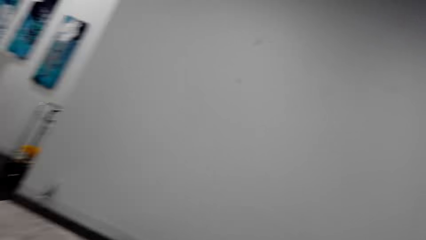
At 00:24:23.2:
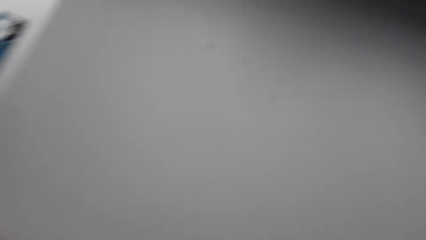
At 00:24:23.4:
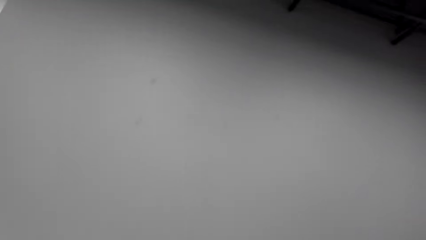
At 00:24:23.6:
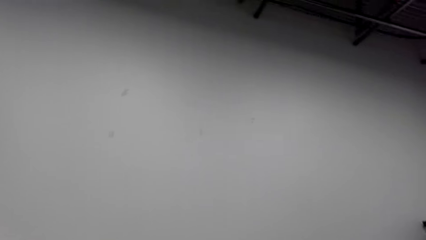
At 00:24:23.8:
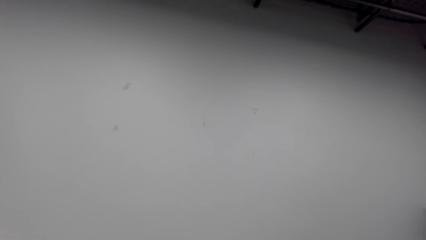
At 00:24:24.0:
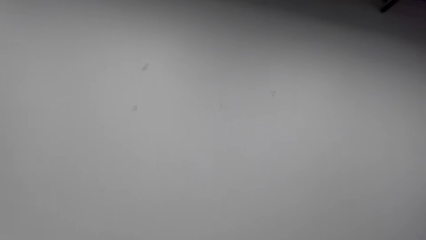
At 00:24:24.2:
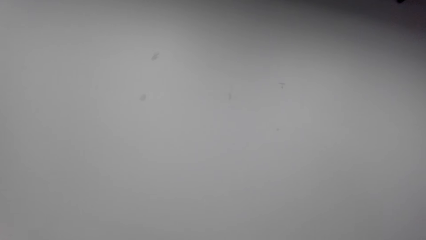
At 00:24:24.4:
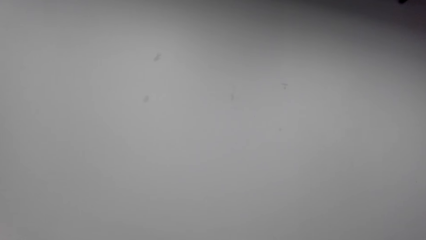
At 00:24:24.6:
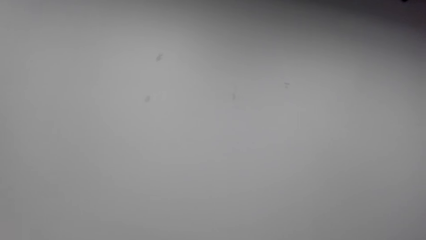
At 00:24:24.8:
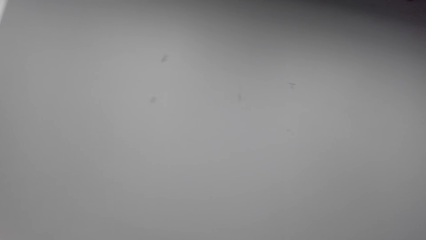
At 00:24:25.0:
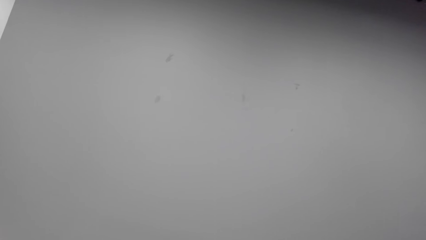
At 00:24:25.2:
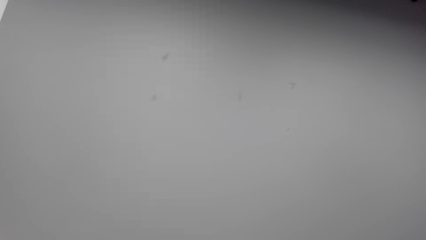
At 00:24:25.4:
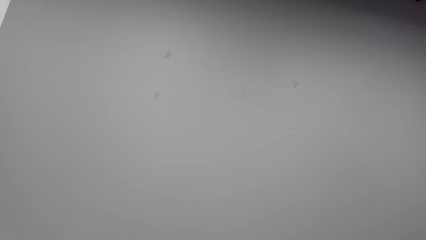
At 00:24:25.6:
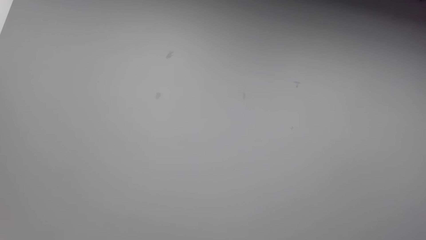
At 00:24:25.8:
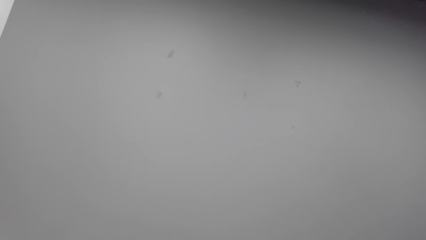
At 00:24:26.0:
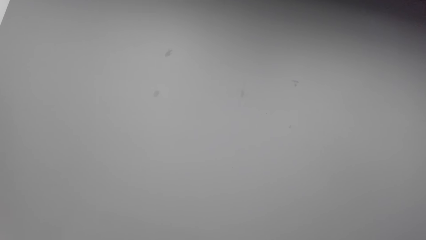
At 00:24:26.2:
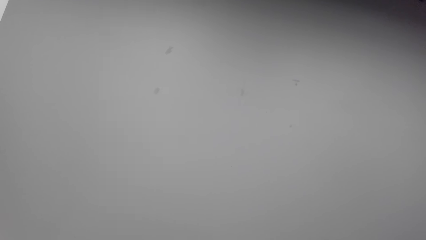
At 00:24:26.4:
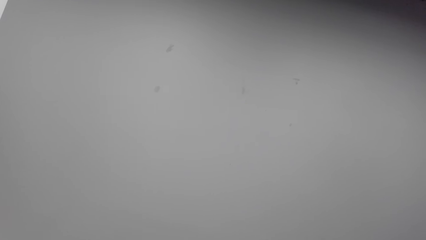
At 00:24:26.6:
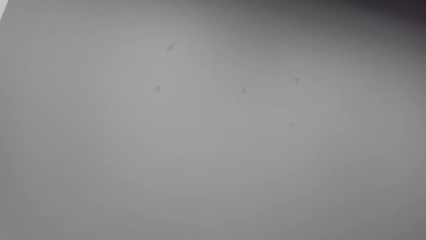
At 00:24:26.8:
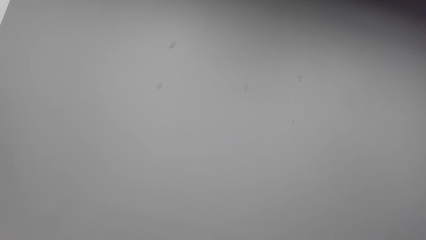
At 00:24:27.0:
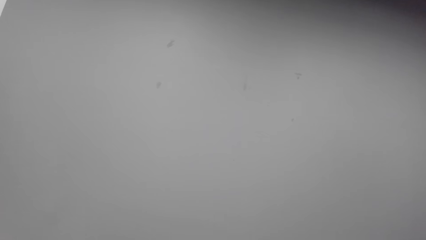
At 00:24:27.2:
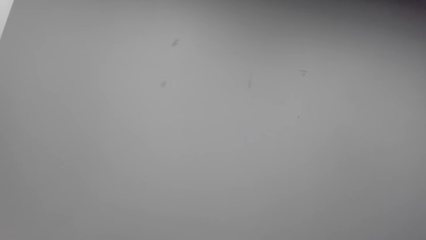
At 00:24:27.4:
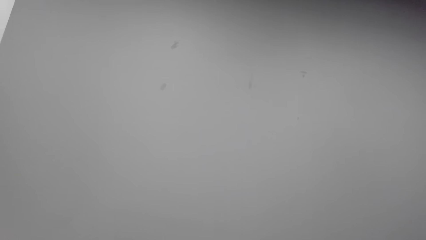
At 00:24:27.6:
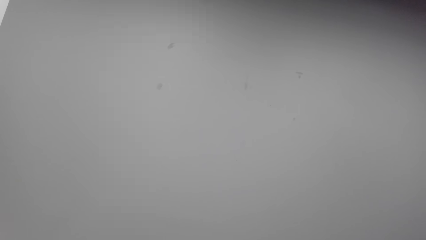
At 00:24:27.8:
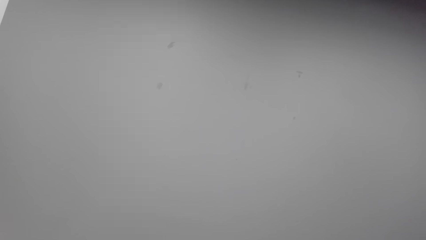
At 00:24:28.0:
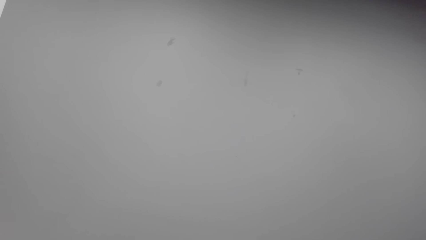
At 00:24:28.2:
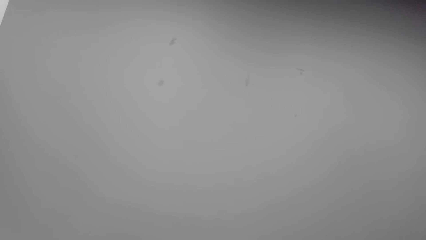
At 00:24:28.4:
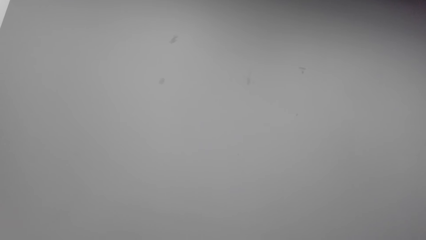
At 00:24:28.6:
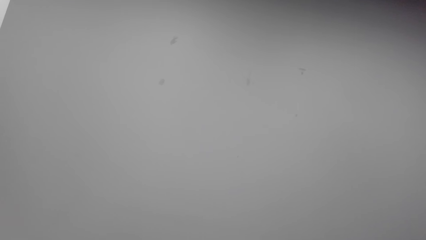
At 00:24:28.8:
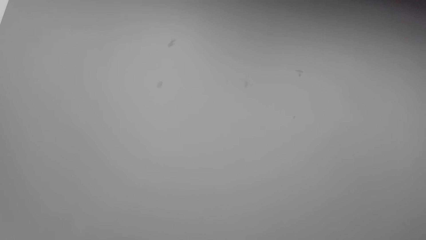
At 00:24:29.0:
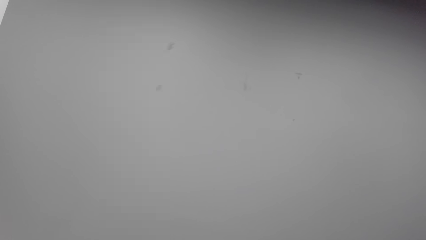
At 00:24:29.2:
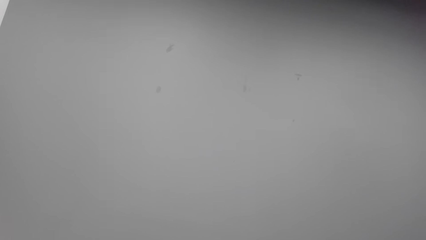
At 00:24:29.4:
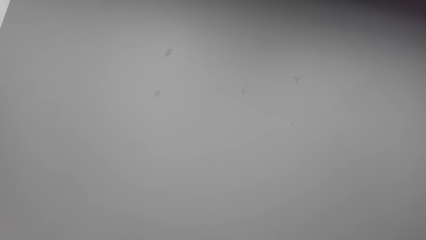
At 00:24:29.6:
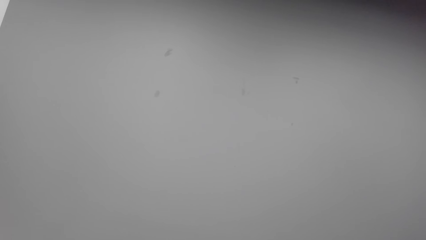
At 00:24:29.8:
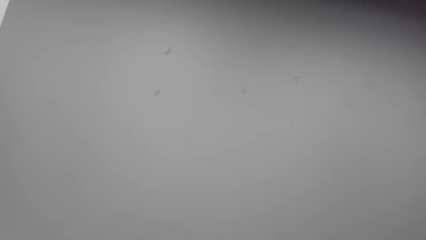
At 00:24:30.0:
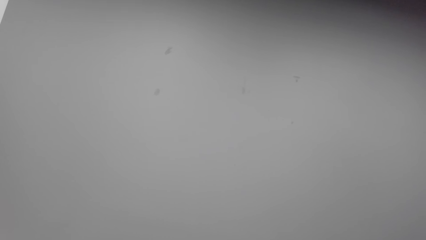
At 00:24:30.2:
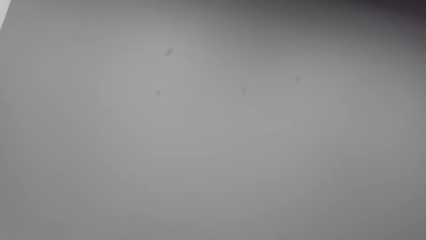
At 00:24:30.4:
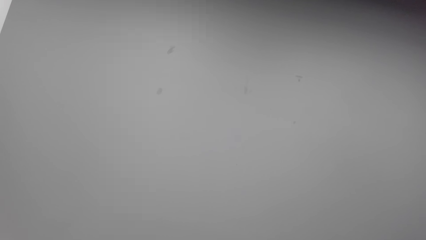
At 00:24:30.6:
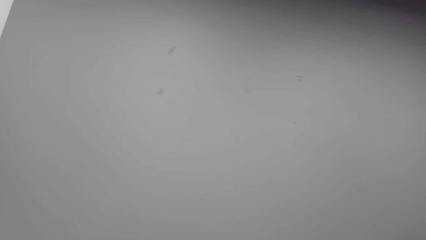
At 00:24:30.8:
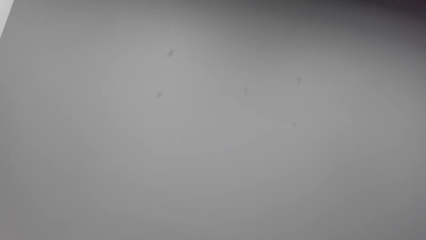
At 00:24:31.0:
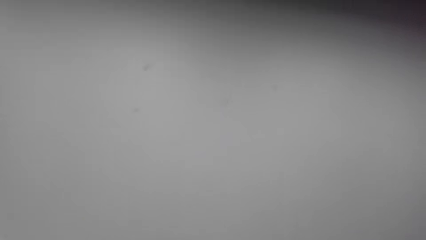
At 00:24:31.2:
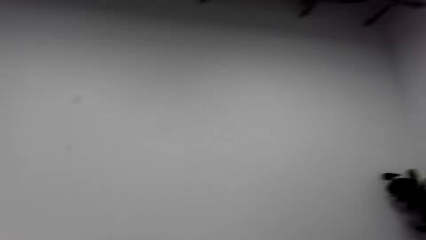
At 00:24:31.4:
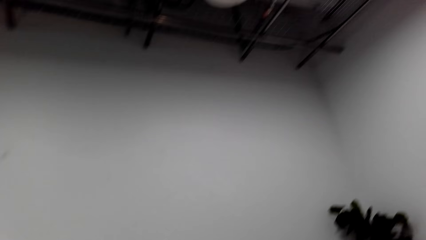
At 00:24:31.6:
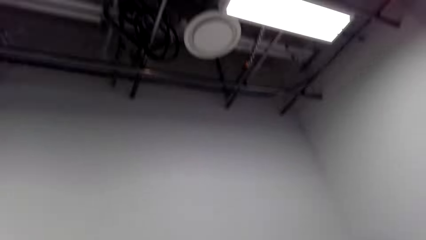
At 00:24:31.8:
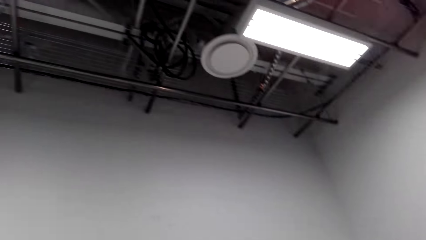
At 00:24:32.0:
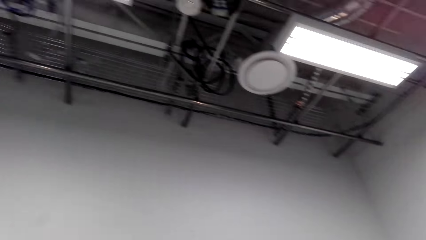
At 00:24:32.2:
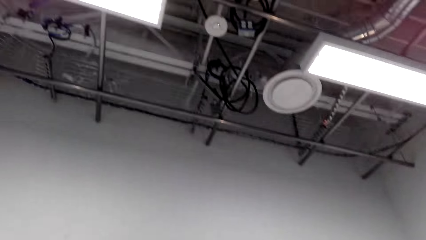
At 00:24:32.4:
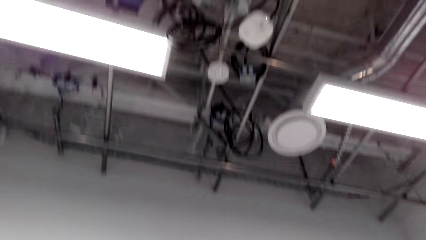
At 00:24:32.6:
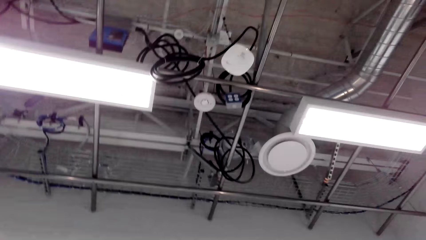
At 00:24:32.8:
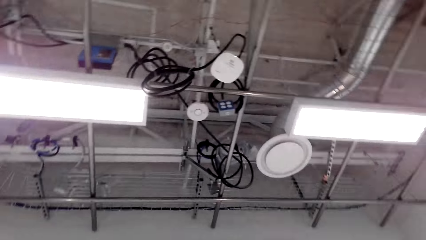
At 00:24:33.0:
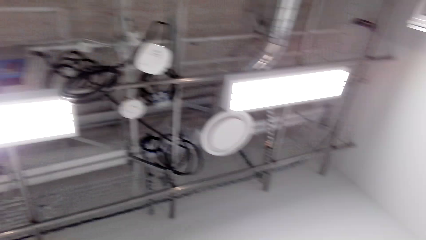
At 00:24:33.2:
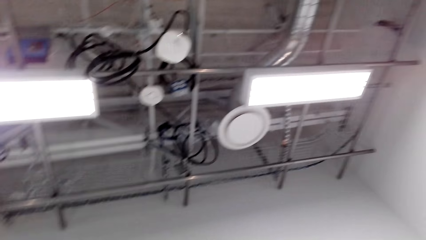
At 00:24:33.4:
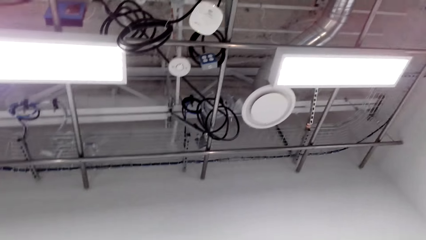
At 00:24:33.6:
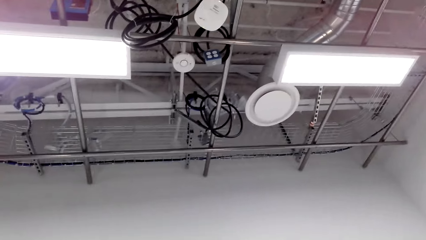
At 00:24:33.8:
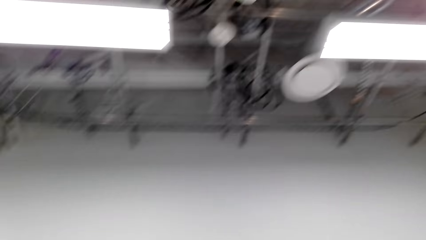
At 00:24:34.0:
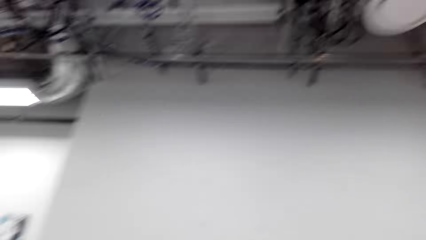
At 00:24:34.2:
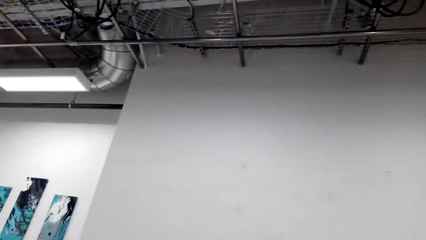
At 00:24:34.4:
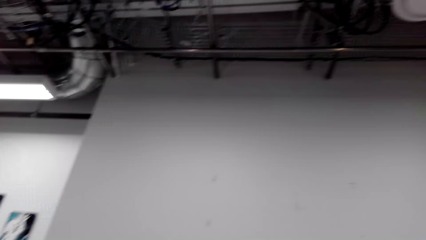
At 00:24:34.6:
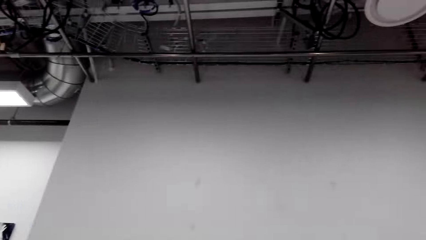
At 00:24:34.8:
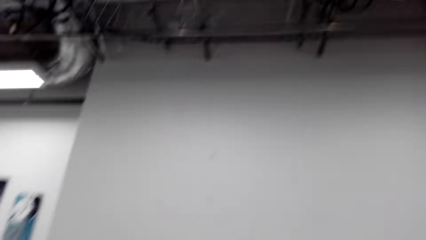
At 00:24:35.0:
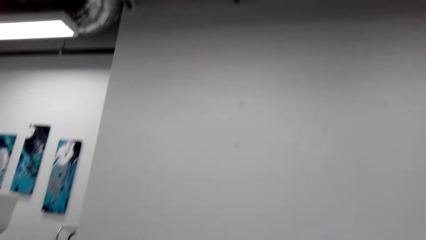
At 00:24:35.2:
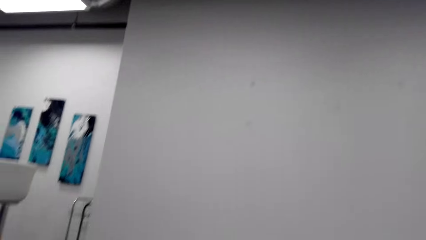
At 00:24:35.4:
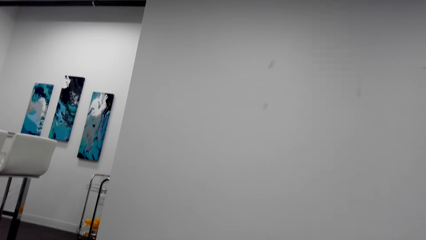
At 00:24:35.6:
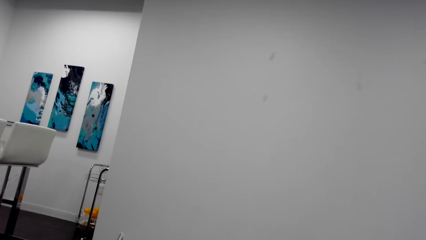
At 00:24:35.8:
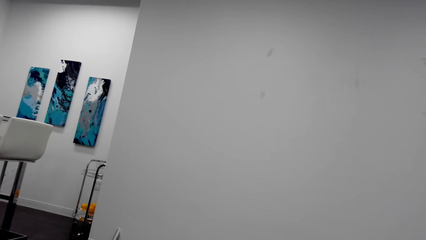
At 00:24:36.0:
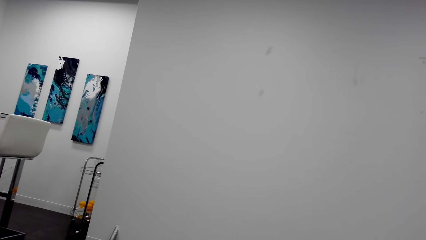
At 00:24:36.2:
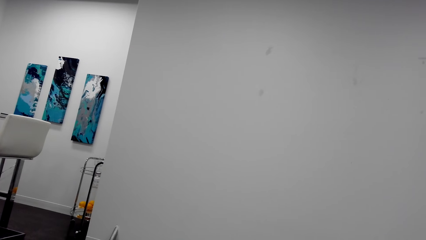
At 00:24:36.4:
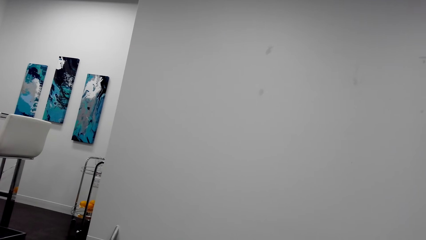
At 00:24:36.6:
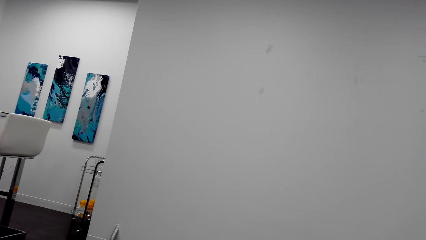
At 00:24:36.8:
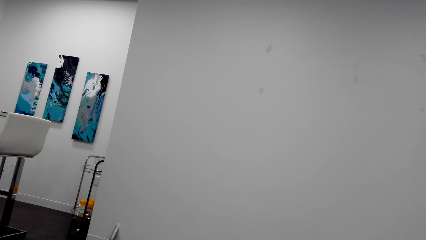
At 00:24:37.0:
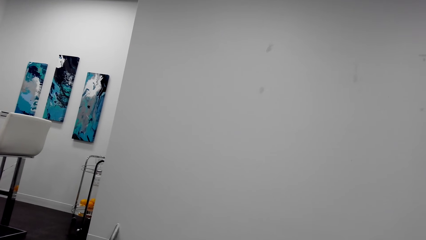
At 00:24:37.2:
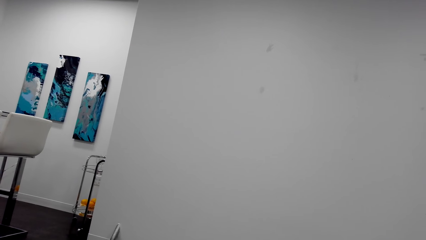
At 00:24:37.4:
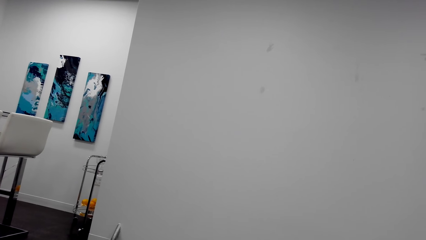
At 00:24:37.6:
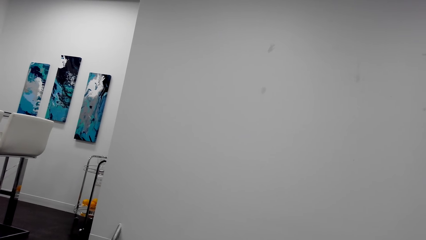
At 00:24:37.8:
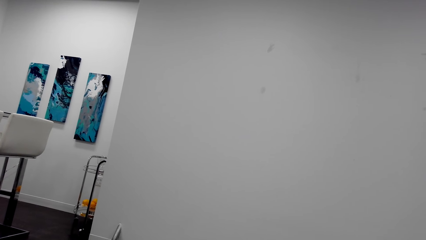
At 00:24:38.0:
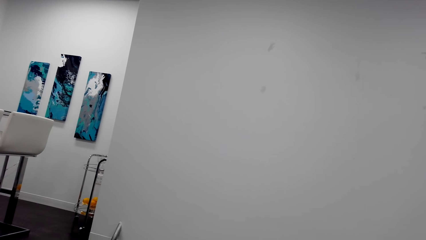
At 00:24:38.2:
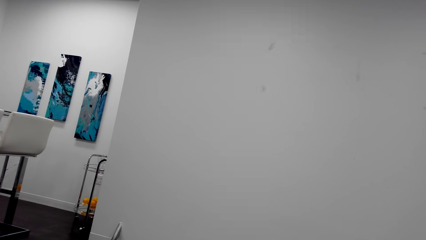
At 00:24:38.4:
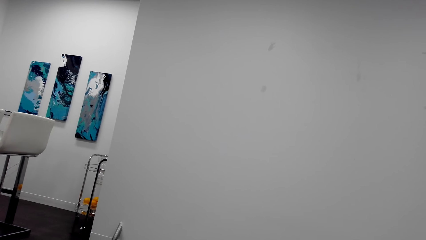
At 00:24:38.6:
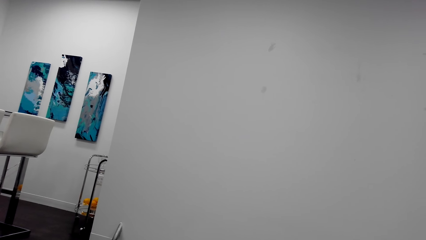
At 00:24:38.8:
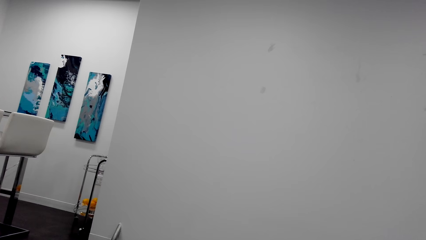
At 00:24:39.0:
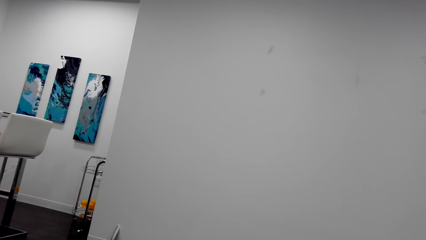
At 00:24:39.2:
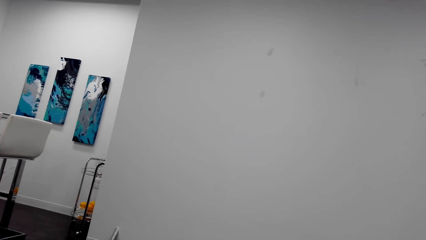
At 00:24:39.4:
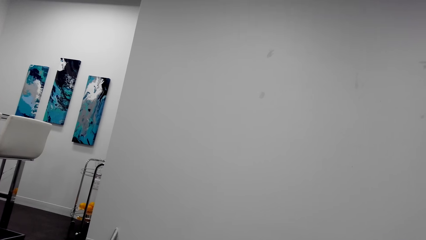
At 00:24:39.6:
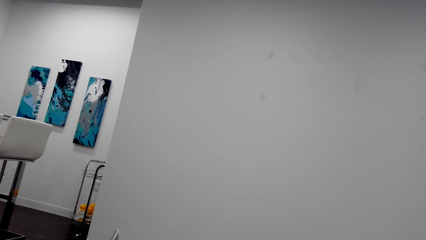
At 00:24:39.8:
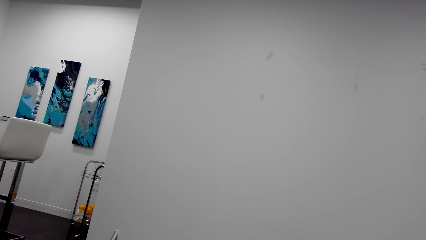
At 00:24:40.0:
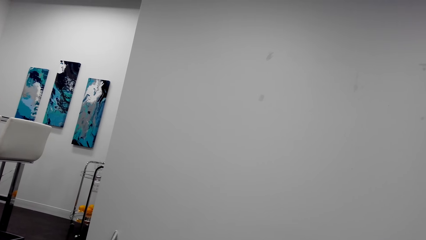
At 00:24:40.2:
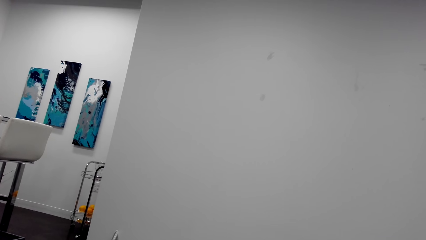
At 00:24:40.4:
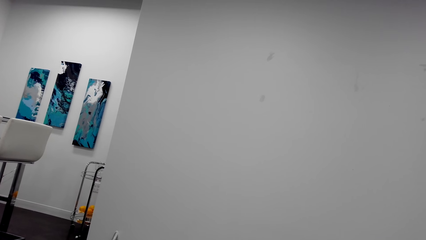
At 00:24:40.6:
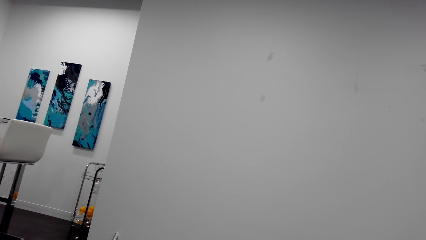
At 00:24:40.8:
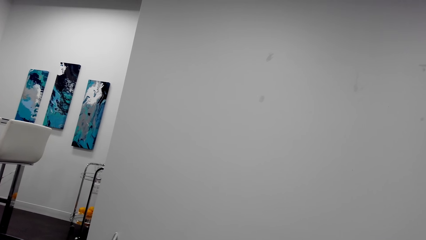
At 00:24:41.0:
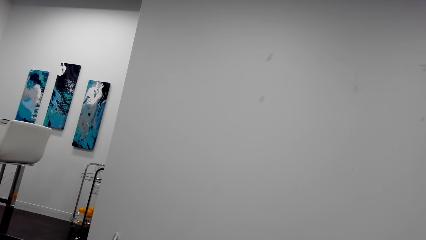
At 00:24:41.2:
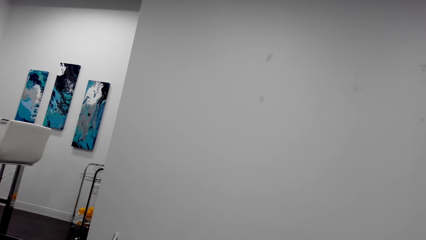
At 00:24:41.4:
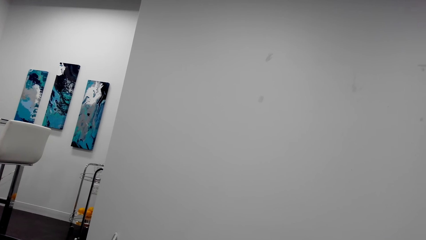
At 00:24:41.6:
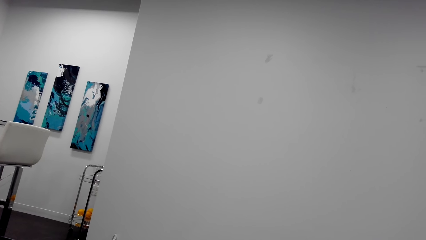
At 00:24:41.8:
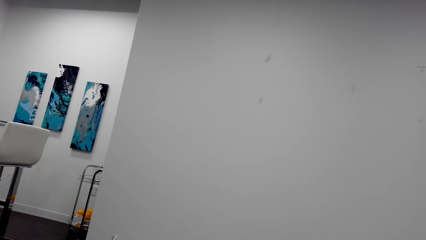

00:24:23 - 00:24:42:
The camera wearer talks over the phone. They look around a room.
